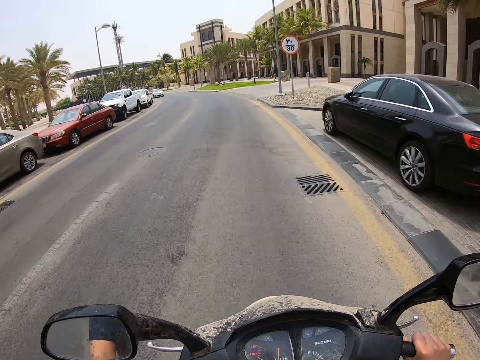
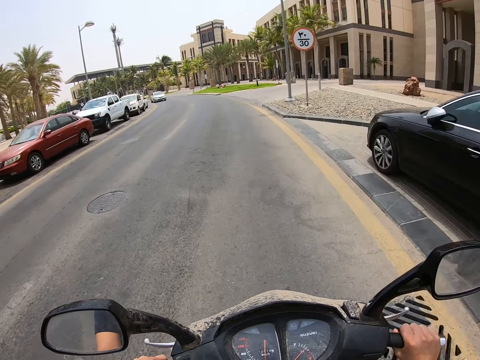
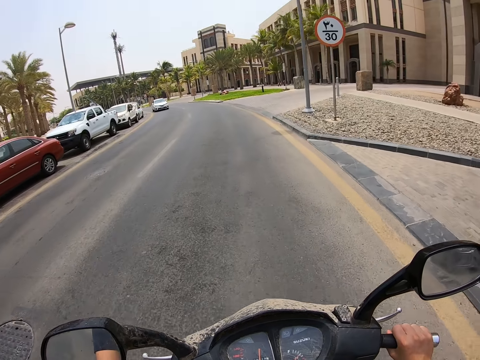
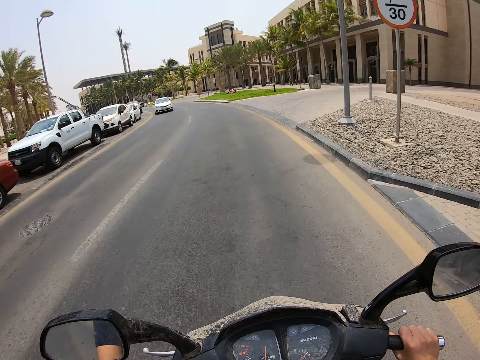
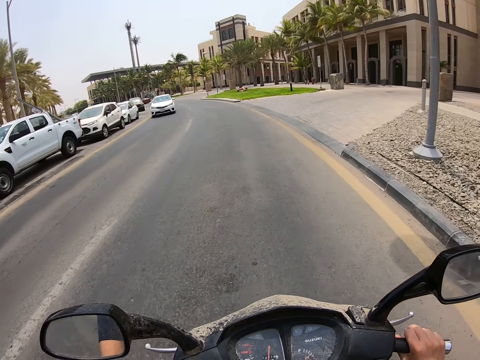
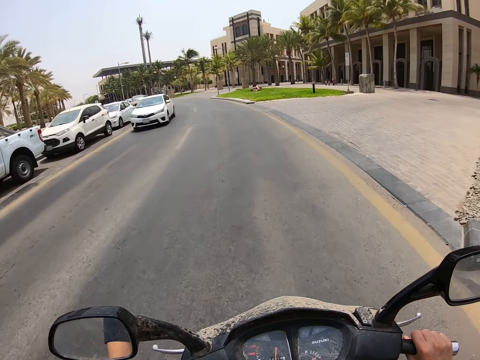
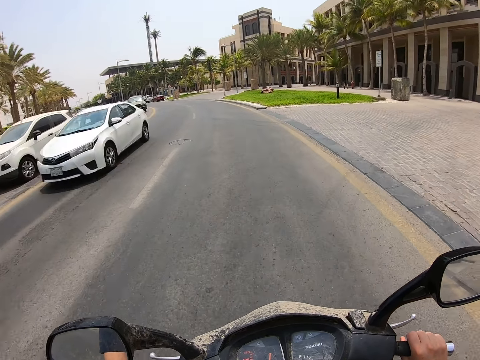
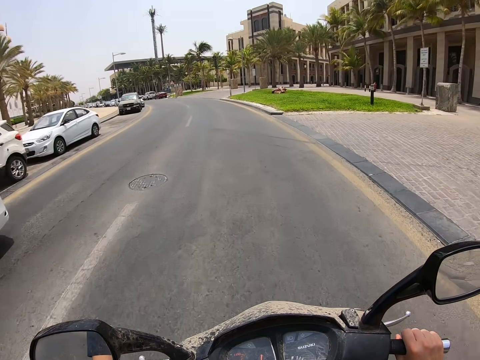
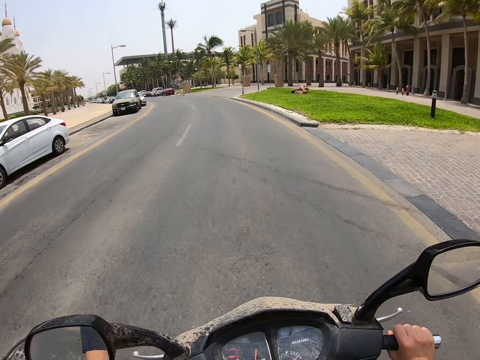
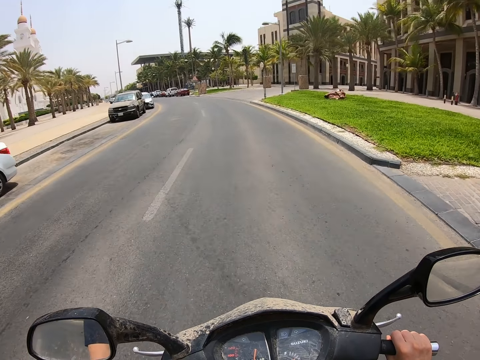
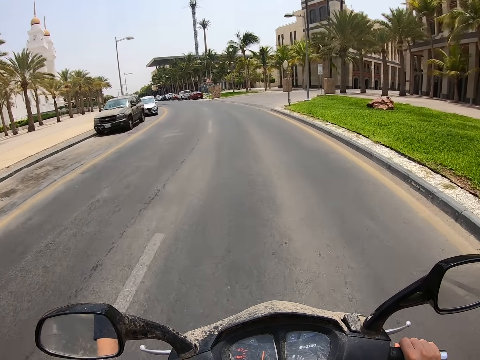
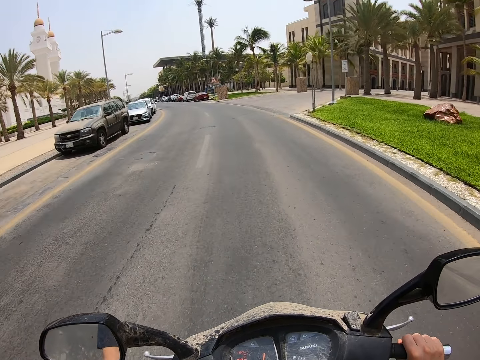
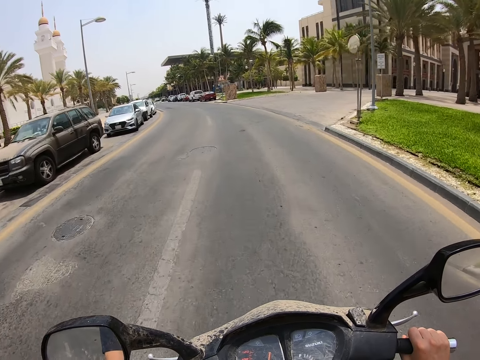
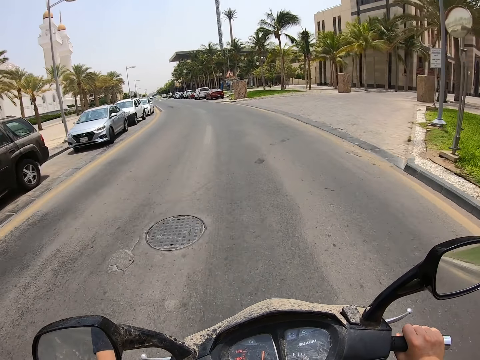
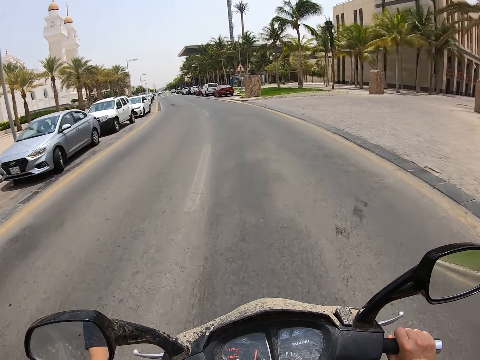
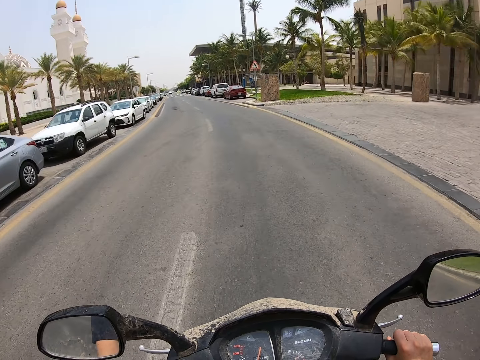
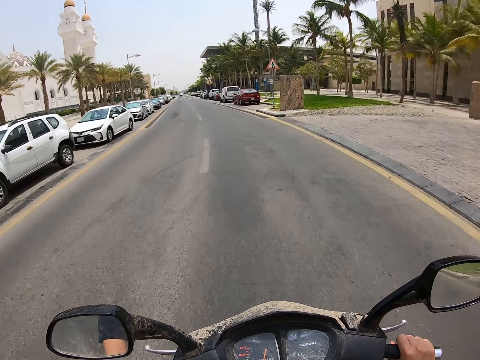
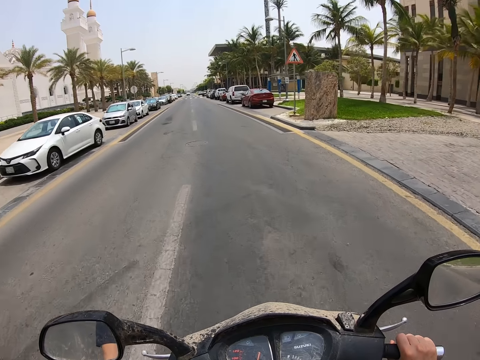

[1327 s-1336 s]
The camera wearer rides past an SUV. They ride on the road.

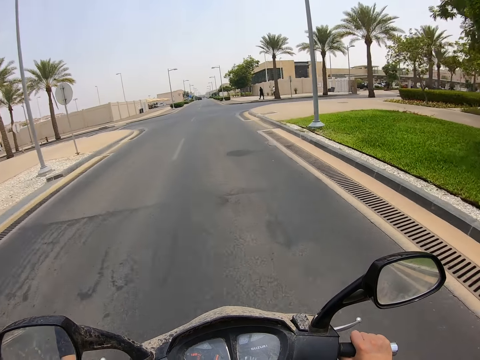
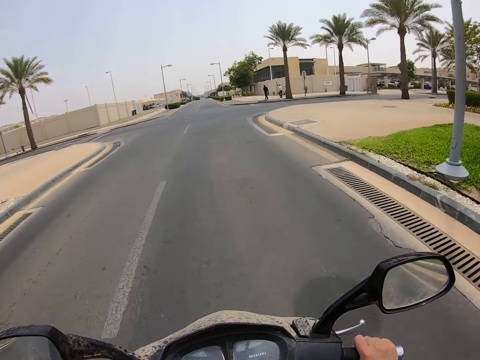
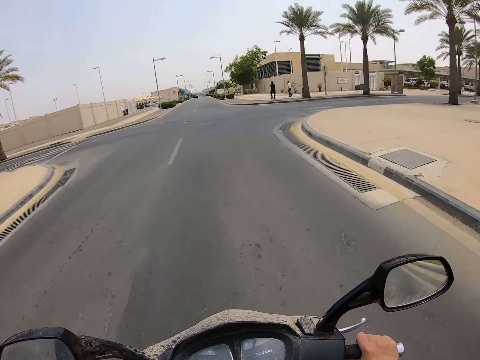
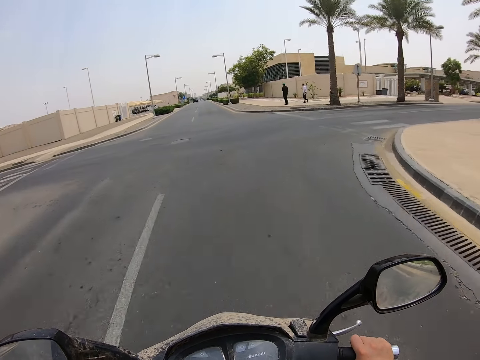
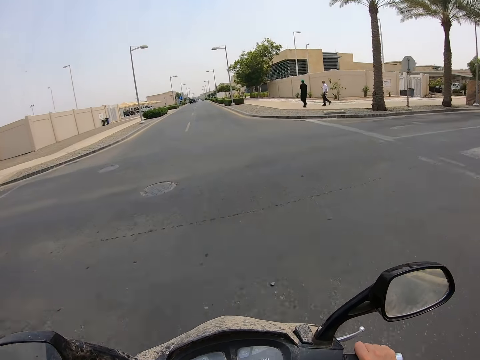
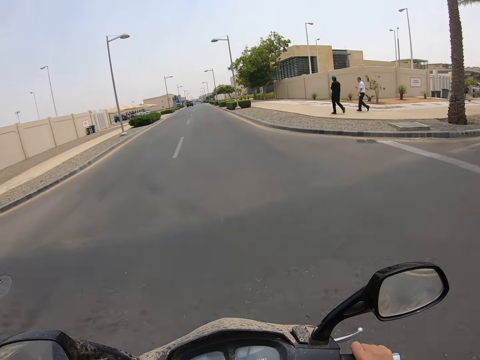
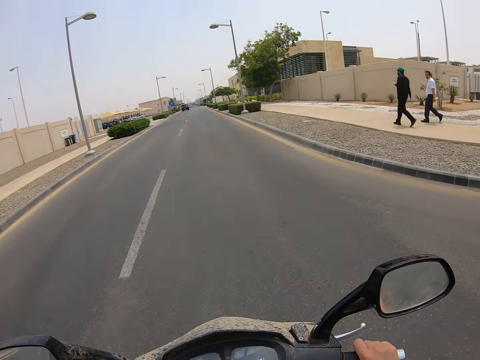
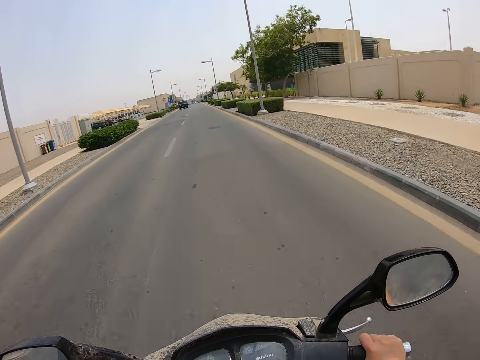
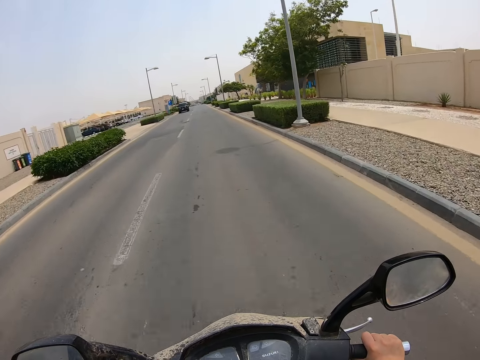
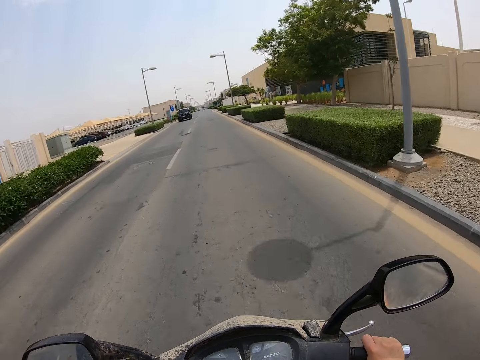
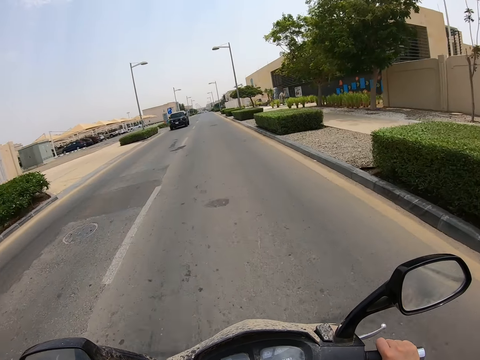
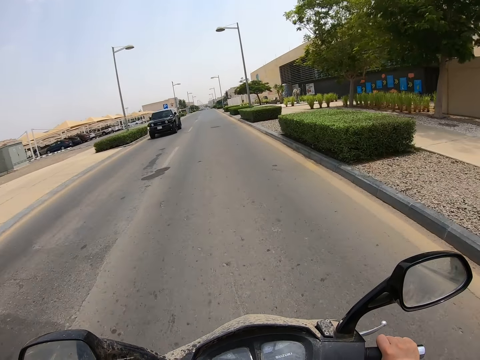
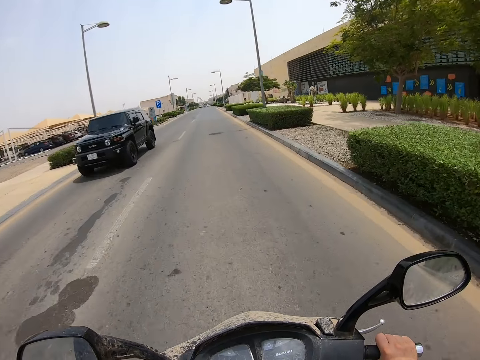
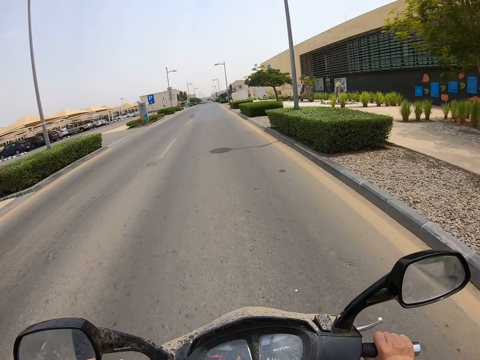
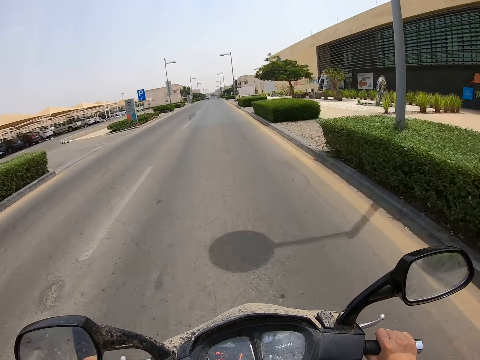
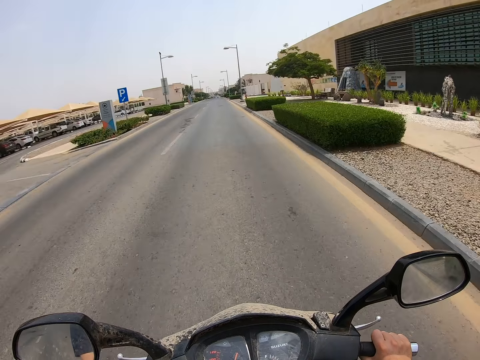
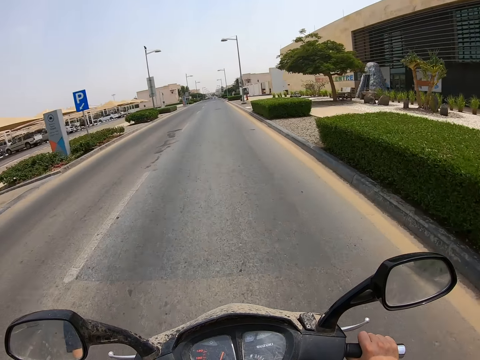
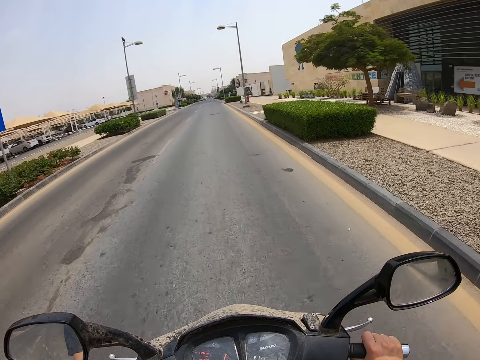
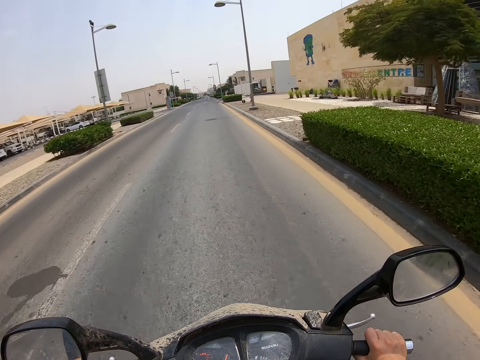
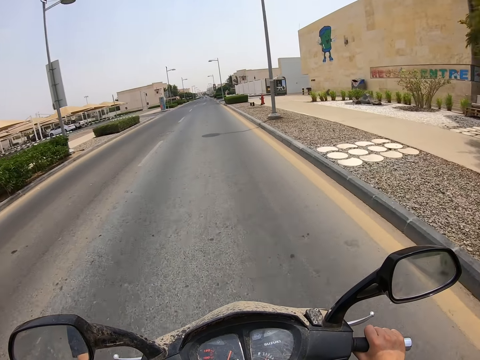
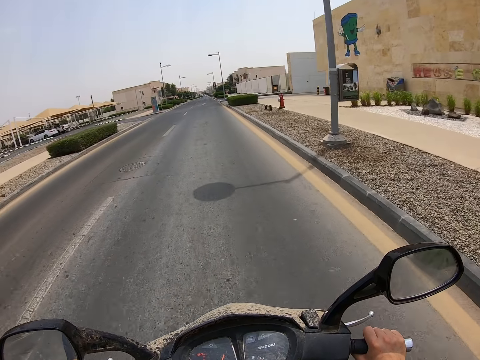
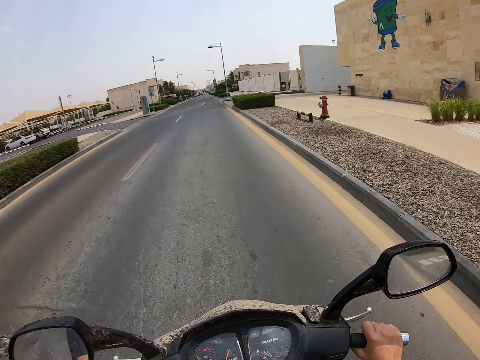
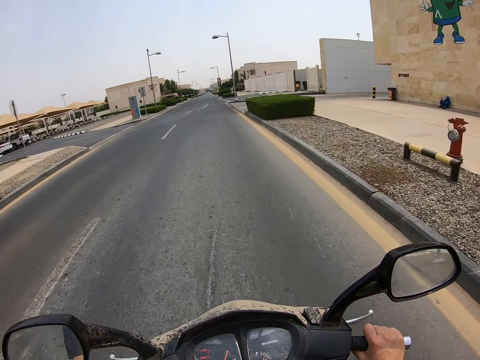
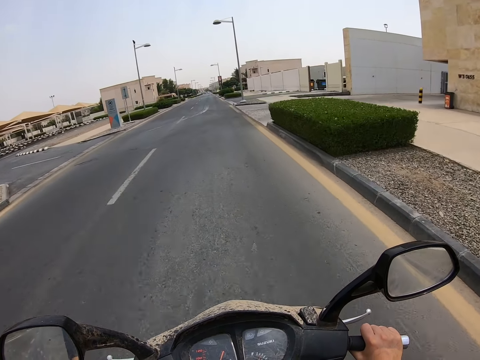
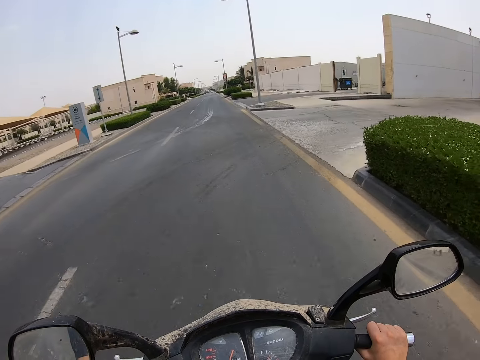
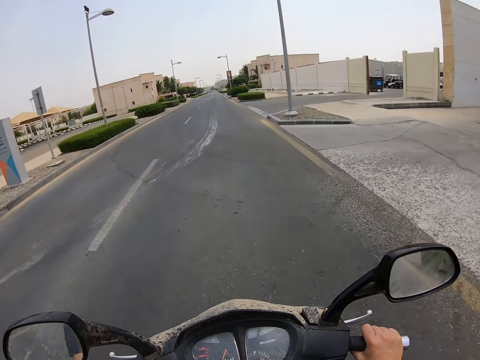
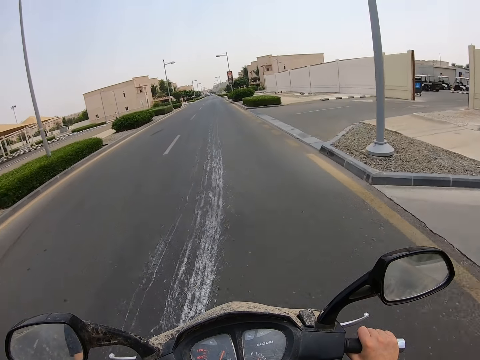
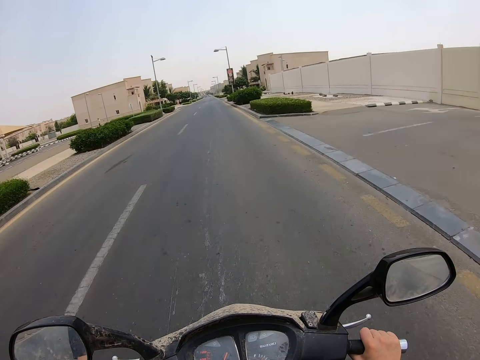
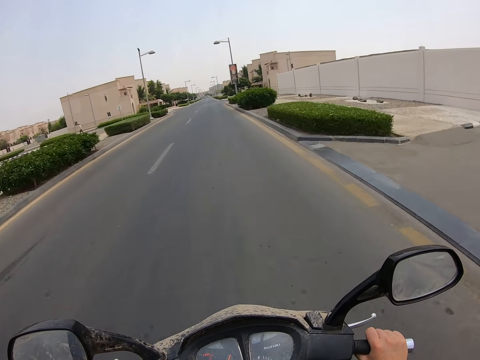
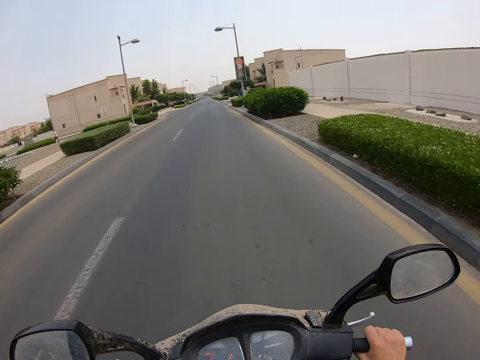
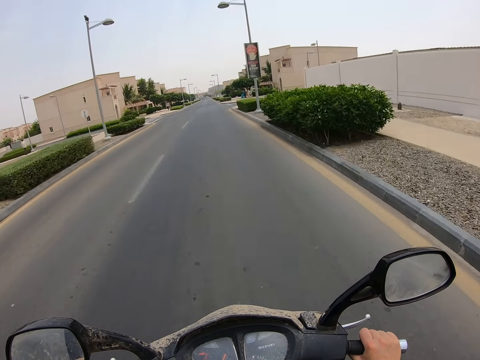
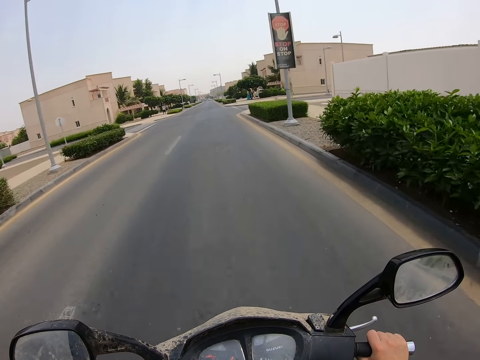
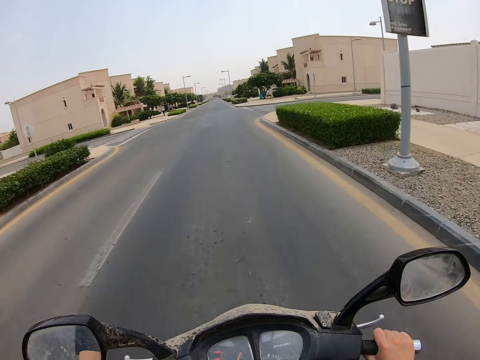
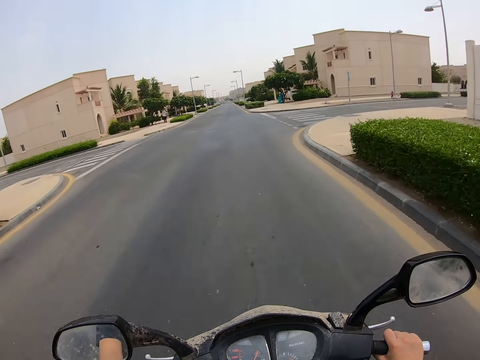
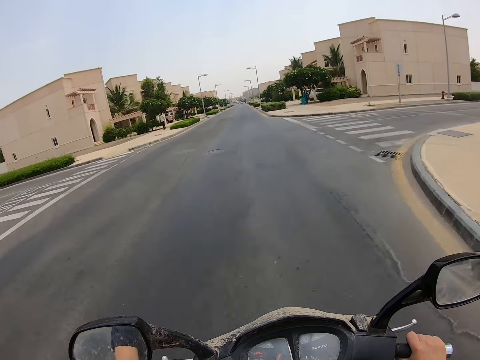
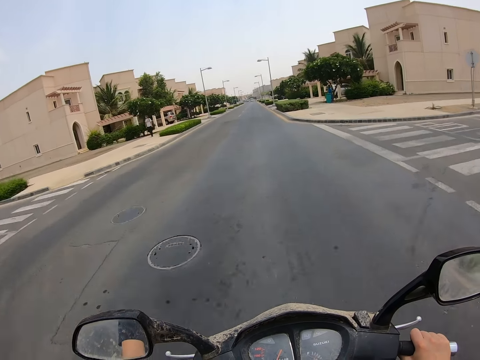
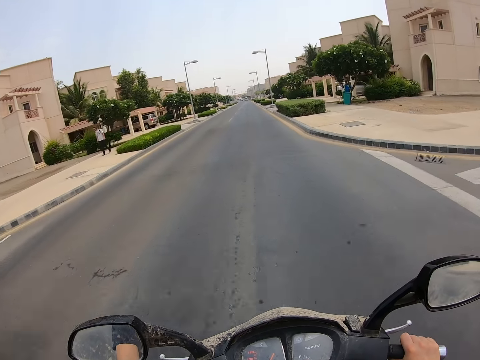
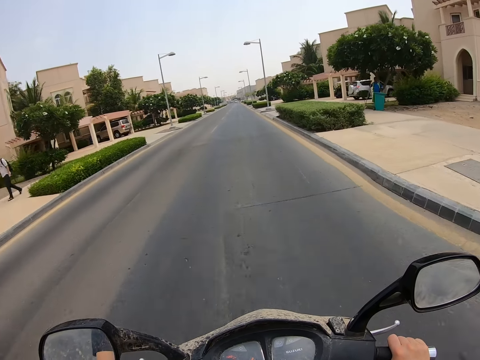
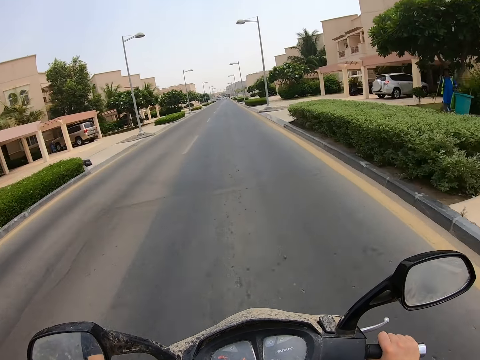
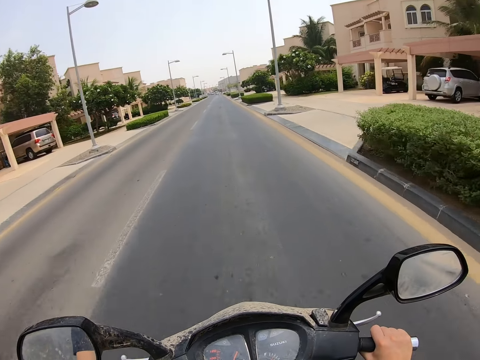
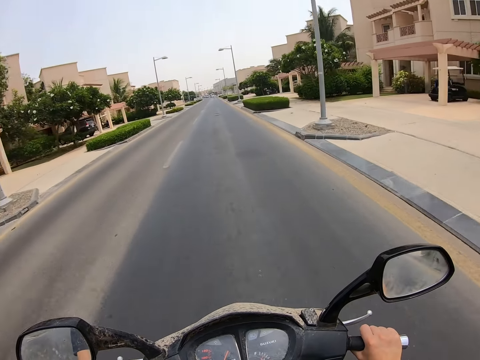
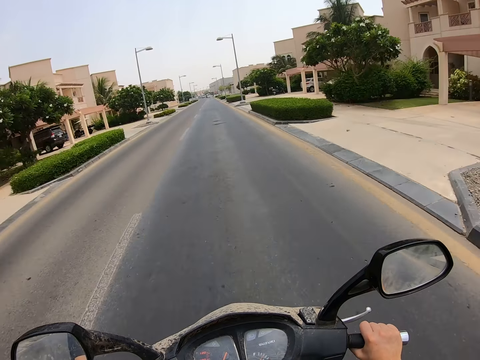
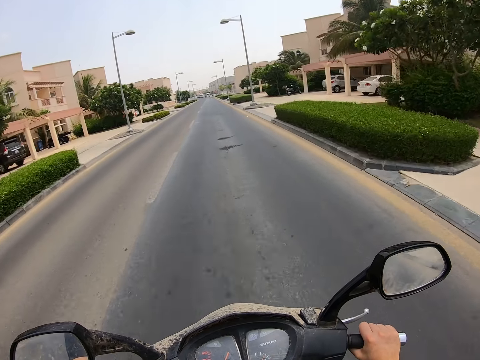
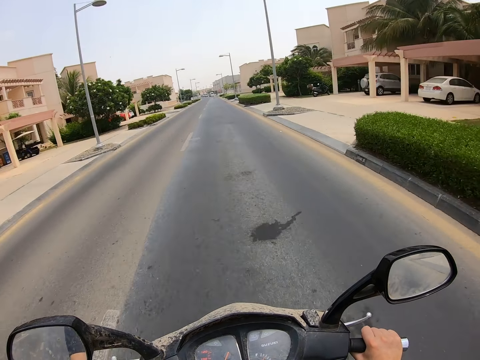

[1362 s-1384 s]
The camera wearer crosses an intersection. They ride past a pedestrian and another pedestrian. They ride on the road. They cross the road. They ride past another pedestrian.
